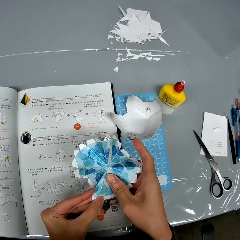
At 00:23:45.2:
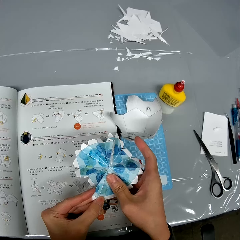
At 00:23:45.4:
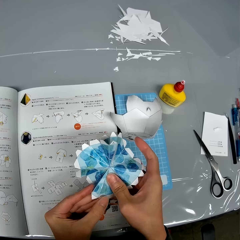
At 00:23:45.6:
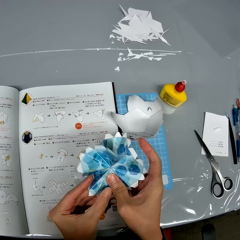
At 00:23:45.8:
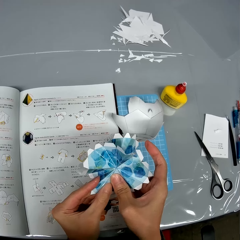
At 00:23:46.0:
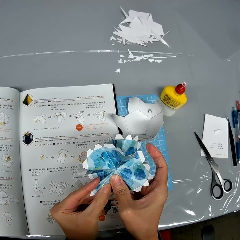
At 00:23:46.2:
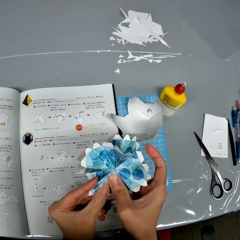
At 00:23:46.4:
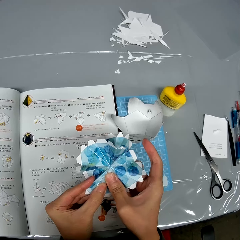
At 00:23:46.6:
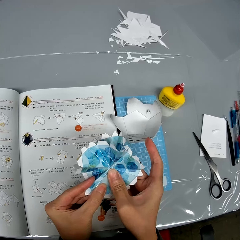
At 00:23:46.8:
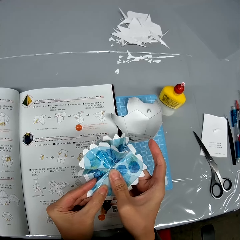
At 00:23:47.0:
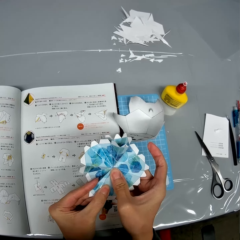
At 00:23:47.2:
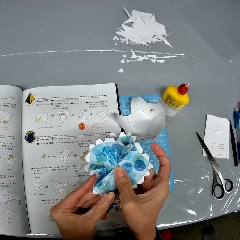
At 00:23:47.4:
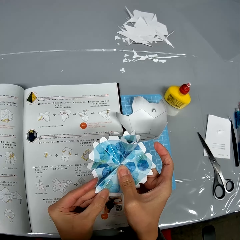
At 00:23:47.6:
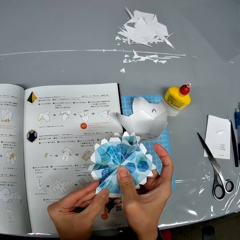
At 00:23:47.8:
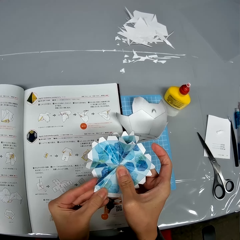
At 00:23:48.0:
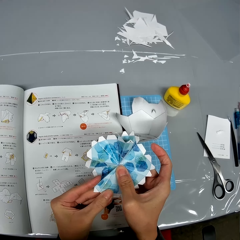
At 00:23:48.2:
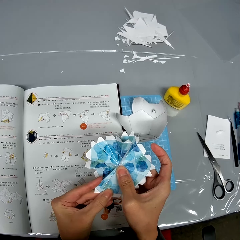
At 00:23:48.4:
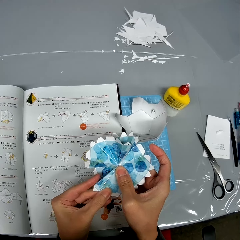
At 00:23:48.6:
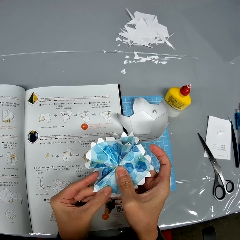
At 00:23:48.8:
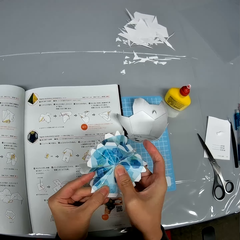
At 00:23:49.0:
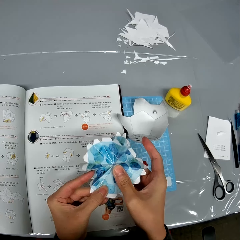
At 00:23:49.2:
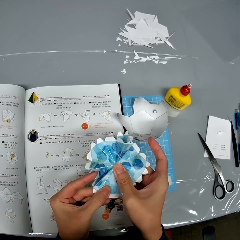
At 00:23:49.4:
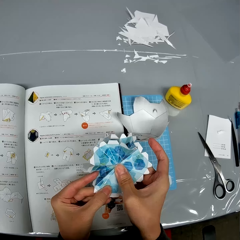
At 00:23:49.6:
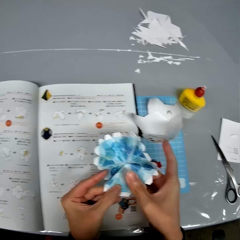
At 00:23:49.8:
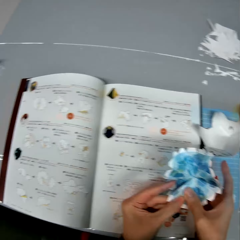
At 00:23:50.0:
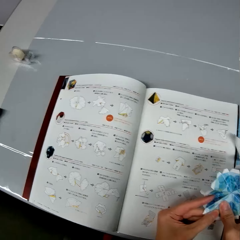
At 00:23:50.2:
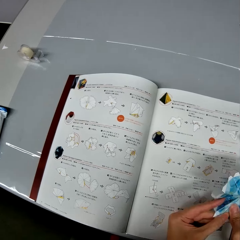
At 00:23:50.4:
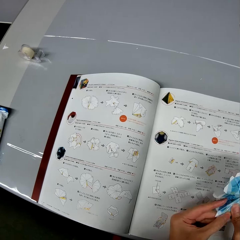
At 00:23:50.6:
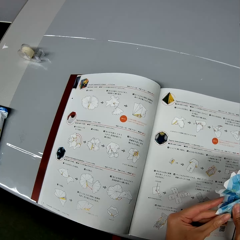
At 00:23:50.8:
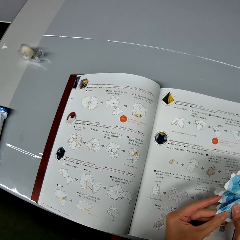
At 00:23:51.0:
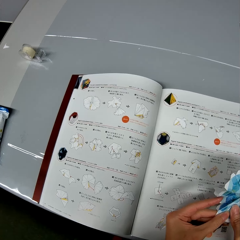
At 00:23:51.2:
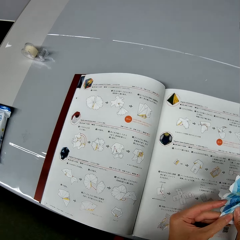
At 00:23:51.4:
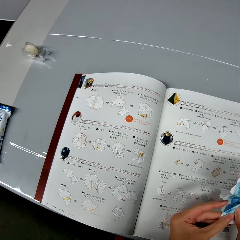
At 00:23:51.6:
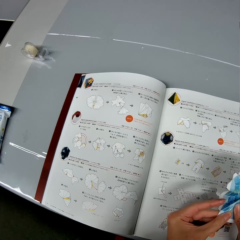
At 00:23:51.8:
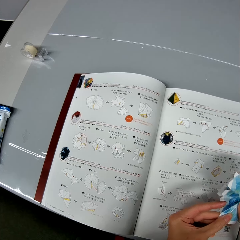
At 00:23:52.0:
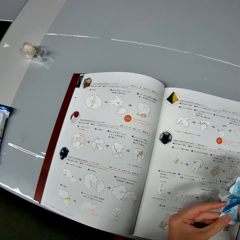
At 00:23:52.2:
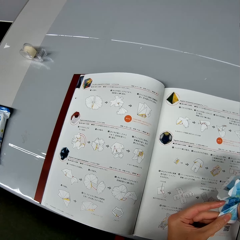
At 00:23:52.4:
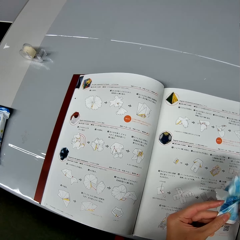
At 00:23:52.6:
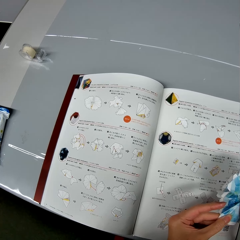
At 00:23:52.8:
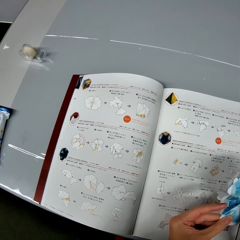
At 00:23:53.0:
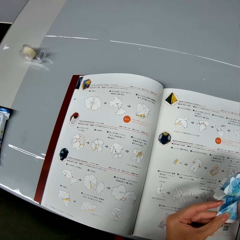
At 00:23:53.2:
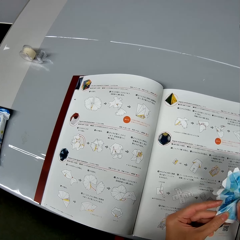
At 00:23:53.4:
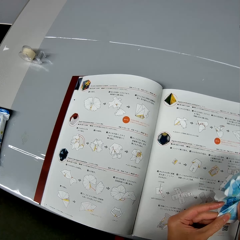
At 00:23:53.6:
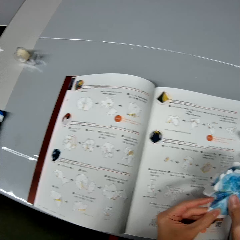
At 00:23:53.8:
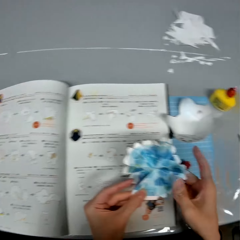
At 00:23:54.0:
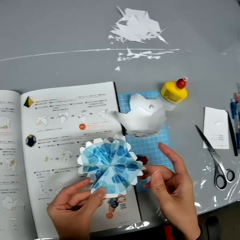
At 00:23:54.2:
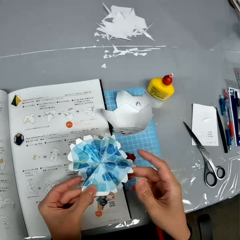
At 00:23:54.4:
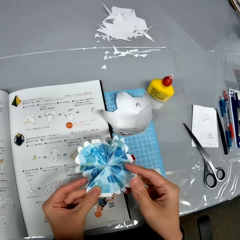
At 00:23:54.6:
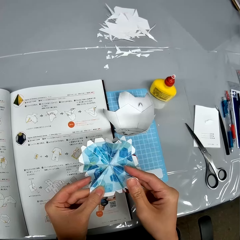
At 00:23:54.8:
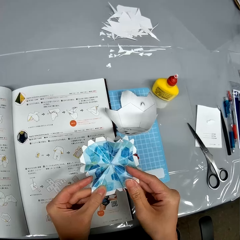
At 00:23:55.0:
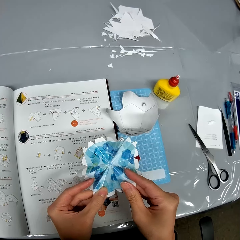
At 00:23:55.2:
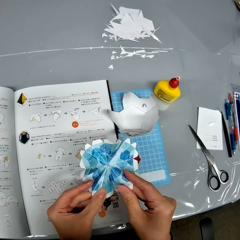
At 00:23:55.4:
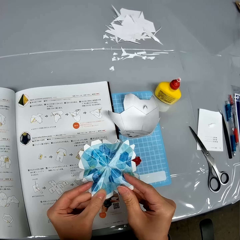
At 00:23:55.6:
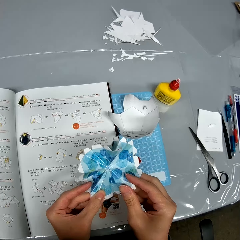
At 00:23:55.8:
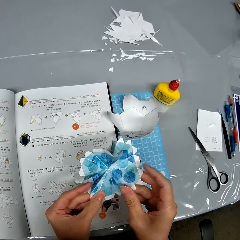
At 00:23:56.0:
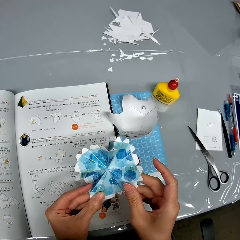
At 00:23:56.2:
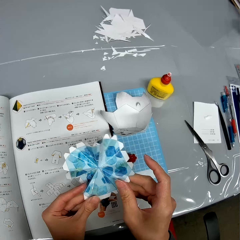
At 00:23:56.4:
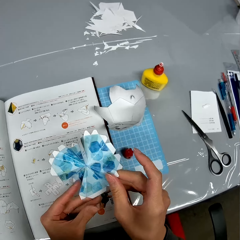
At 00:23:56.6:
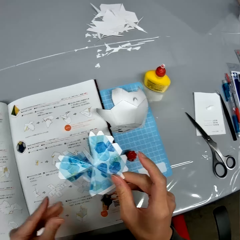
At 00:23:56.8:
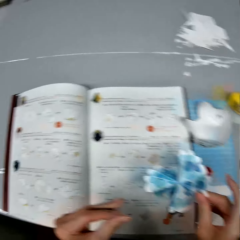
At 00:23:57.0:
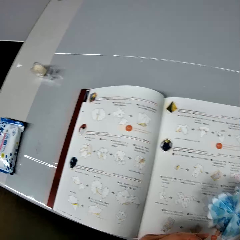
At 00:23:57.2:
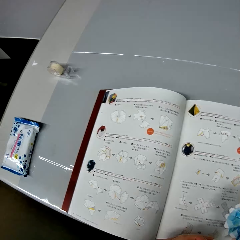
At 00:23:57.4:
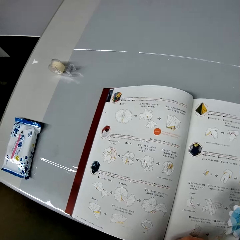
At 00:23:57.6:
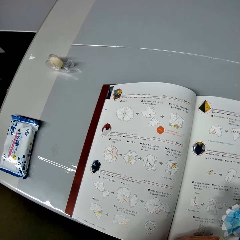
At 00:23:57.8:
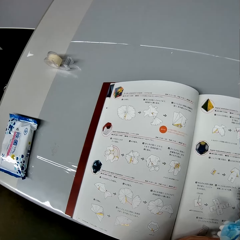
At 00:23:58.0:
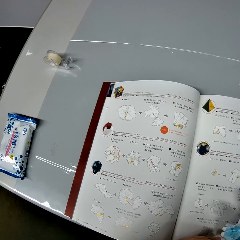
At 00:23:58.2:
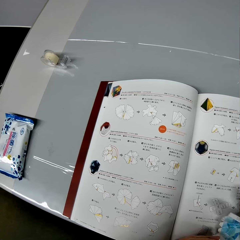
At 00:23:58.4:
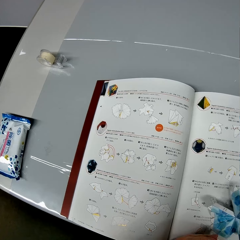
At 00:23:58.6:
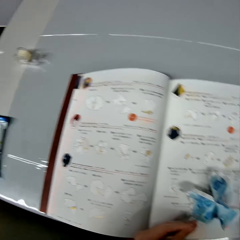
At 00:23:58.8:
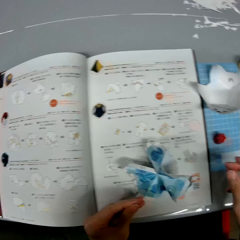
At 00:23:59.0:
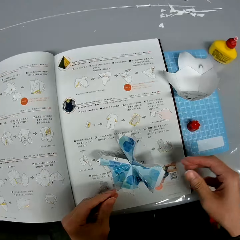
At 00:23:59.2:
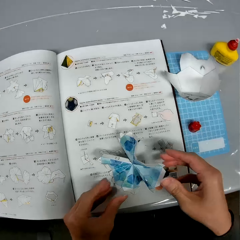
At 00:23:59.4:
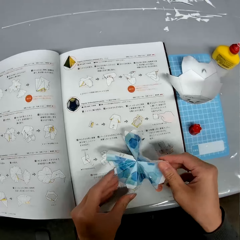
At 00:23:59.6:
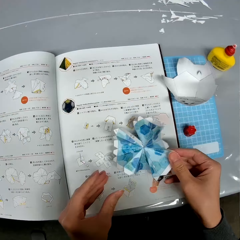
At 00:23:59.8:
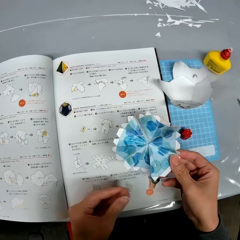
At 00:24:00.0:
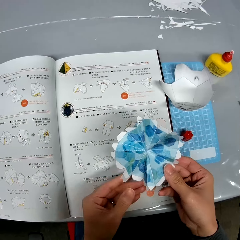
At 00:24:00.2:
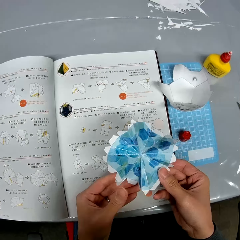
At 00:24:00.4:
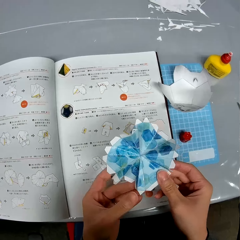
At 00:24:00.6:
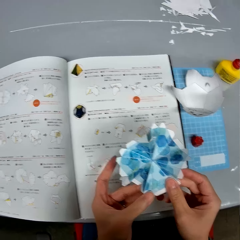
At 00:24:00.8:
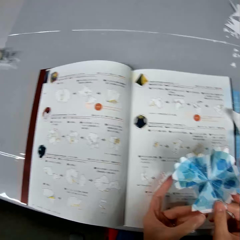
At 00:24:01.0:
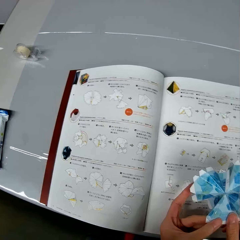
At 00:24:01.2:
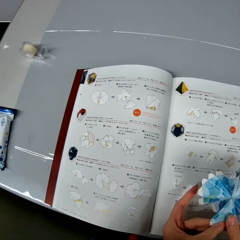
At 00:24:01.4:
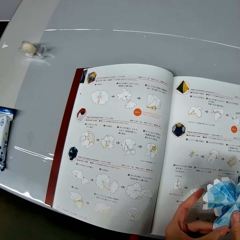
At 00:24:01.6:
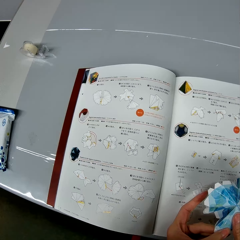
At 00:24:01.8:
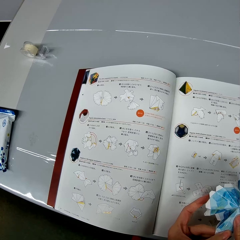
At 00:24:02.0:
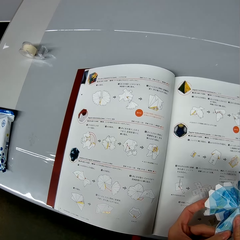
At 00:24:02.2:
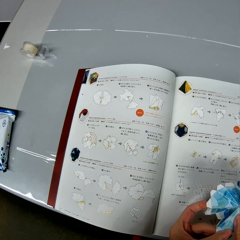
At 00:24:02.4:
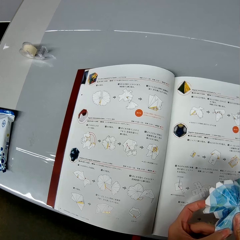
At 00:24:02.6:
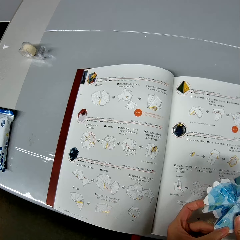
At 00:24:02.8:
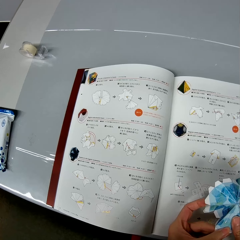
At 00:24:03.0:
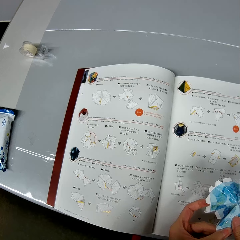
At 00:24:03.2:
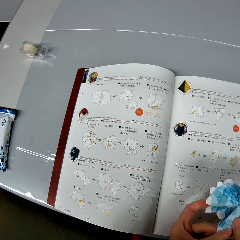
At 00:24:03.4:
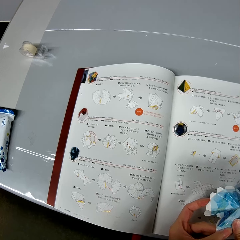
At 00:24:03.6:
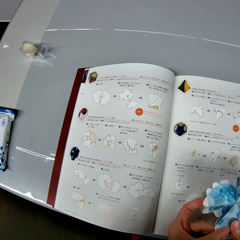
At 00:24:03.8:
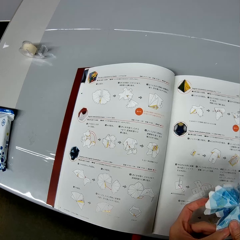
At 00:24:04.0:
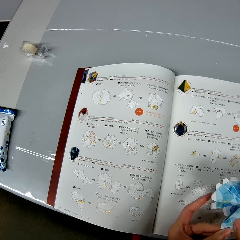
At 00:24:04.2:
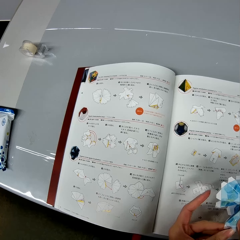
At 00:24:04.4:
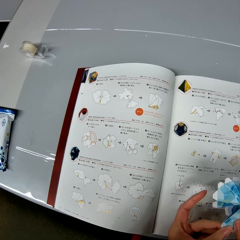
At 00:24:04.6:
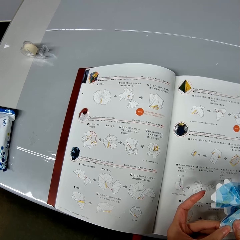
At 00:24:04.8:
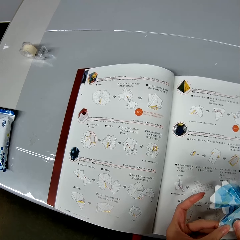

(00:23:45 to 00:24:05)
The camera wearer reads the book on the table. They adjust the craft. They look at the crafting papers. They read the book. They place the crafting papers on the book. They touch the crafting papers. They adjust the craft. They lift the crafting papers. They look at the book.

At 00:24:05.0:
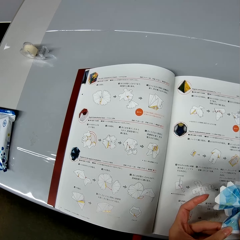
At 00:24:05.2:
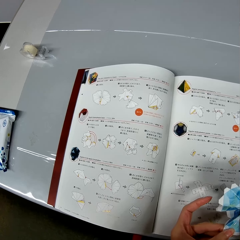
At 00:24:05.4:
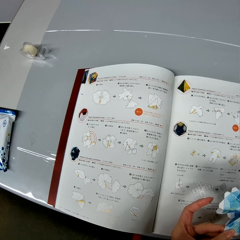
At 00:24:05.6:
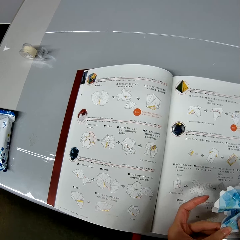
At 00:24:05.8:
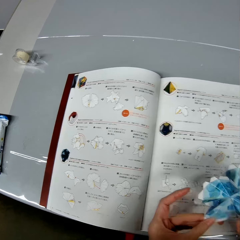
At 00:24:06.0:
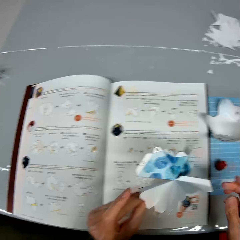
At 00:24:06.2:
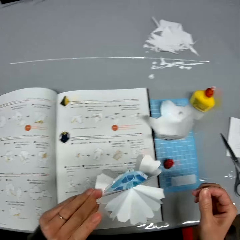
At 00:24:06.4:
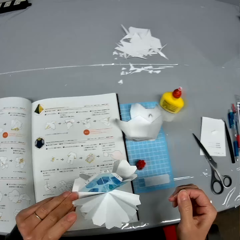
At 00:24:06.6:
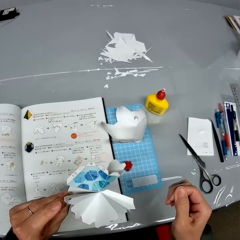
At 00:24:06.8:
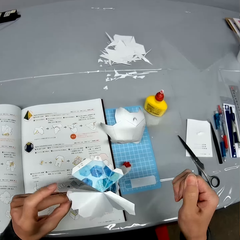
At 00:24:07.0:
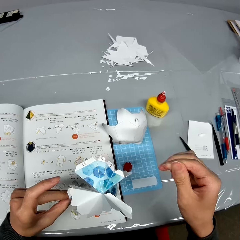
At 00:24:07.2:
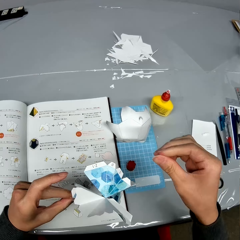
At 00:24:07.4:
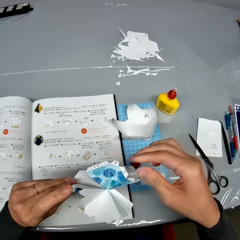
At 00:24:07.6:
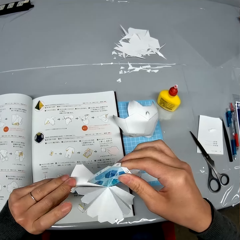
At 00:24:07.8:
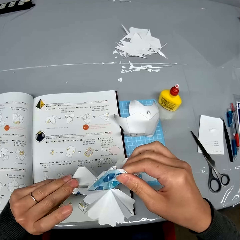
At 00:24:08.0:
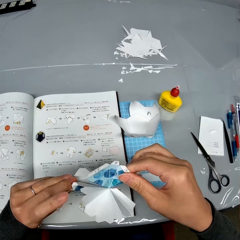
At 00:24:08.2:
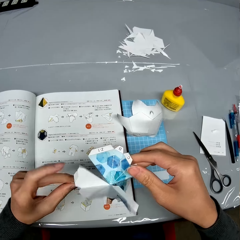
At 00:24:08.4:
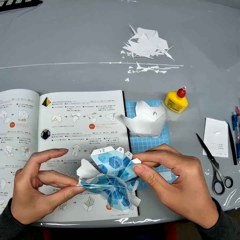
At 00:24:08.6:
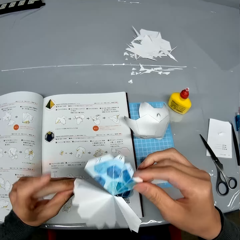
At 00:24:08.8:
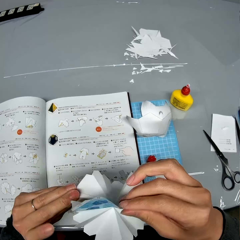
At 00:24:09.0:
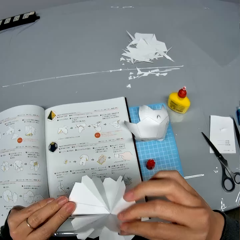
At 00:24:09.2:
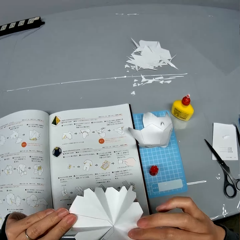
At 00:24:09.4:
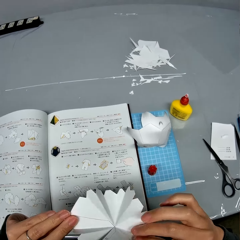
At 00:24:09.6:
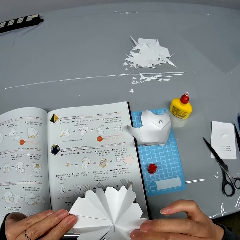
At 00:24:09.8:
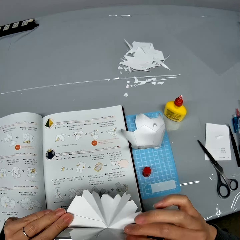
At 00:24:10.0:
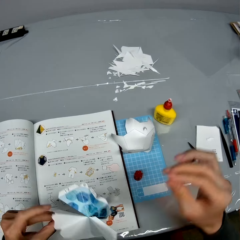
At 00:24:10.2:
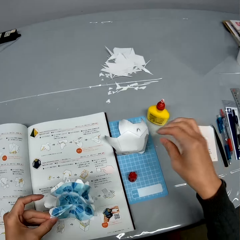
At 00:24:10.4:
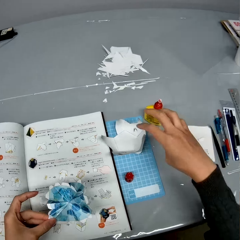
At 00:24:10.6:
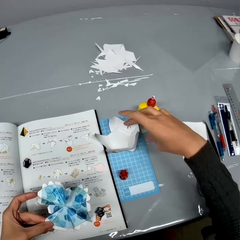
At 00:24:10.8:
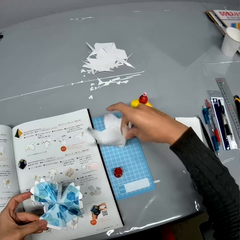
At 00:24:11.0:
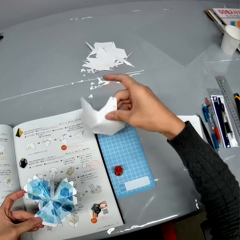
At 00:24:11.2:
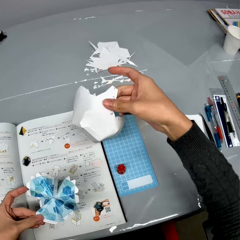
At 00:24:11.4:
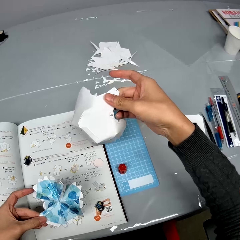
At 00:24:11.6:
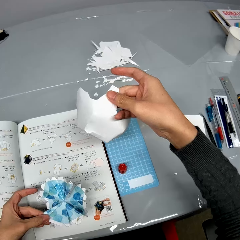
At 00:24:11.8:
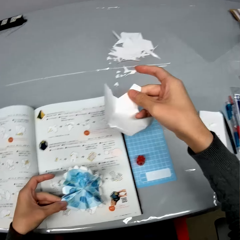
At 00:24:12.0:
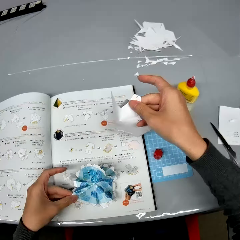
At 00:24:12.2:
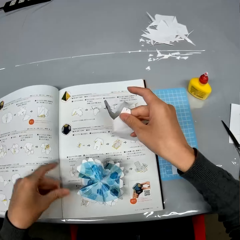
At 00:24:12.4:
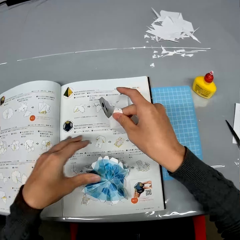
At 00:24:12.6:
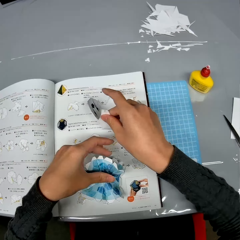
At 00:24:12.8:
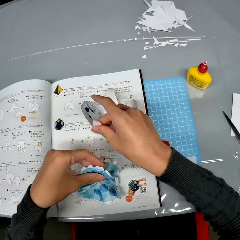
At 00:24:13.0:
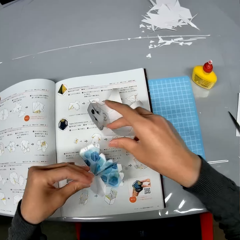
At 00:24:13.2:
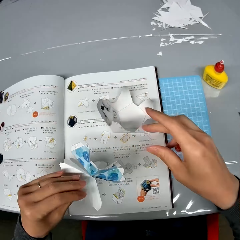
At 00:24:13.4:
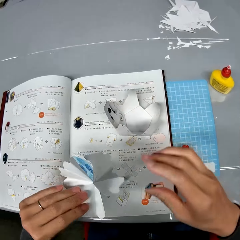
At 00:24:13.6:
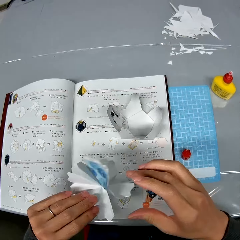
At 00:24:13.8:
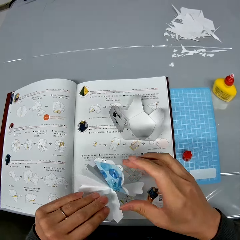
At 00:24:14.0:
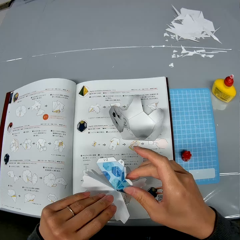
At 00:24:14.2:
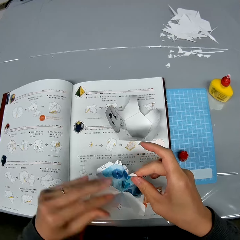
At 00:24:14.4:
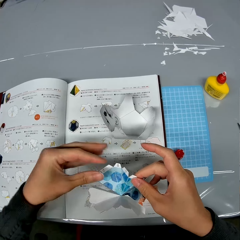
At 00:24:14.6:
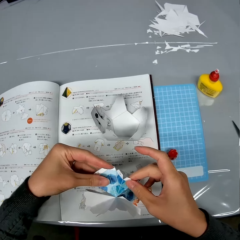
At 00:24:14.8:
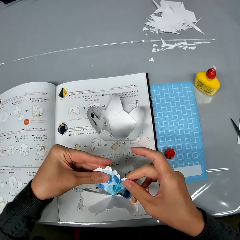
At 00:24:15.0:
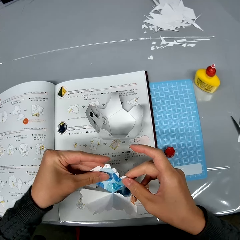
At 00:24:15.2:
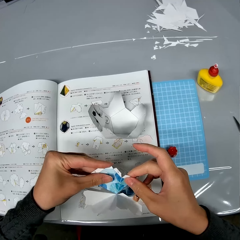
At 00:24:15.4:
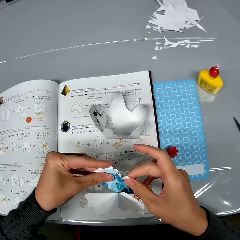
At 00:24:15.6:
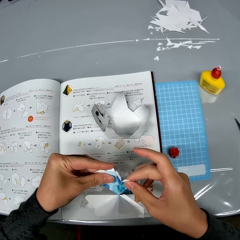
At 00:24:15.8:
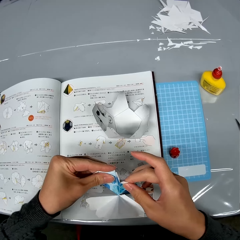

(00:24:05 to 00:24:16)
The camera wearer turns the crafting papers. They hold the crafting papers. They check the crafting papers. They pick up a crafting paper or piece from the table. They check the crafting paper. They drop the piece on top of the book on the table. They pick up the crafting paper. They adjust the craft. They fold the edges of the crafting papers.
